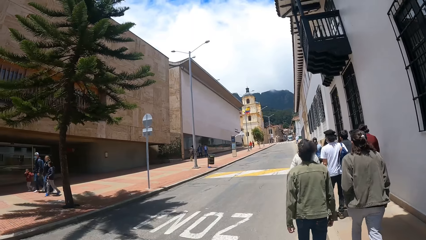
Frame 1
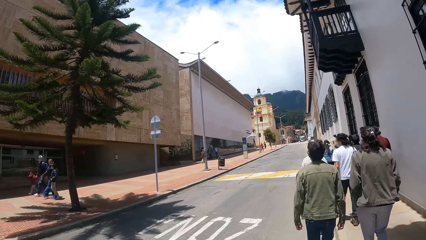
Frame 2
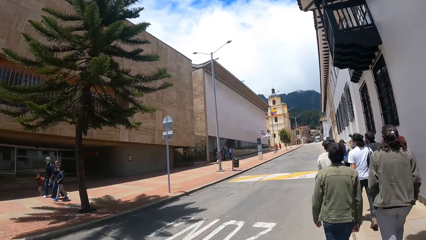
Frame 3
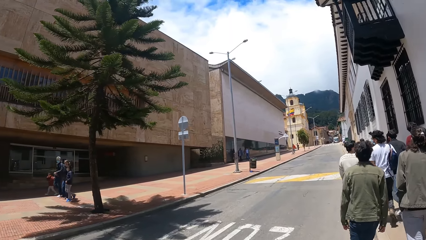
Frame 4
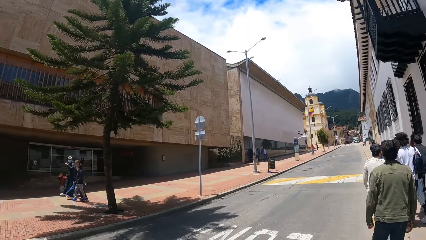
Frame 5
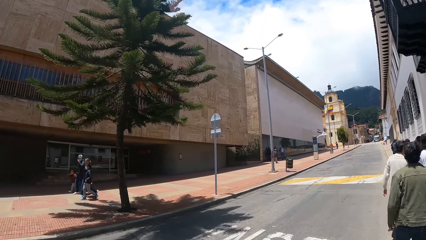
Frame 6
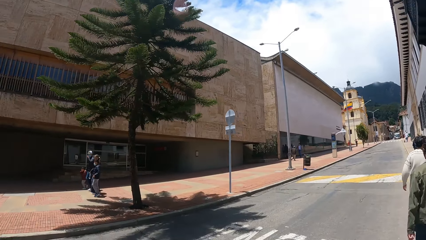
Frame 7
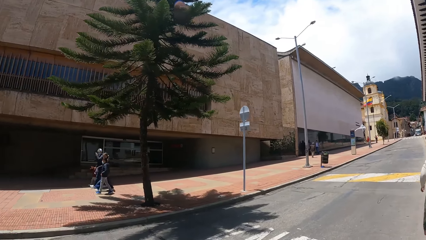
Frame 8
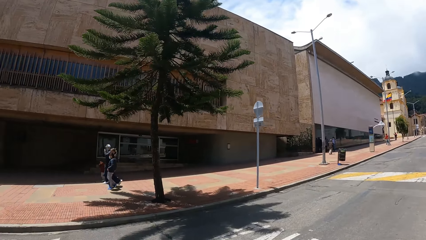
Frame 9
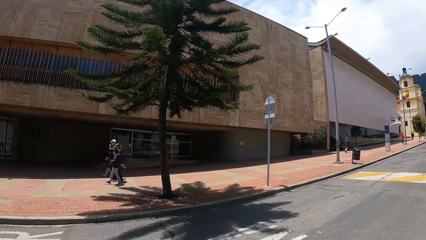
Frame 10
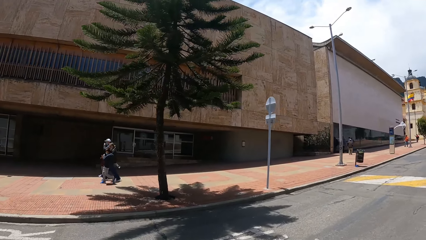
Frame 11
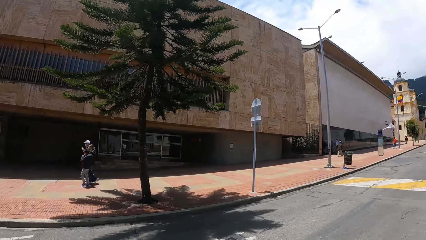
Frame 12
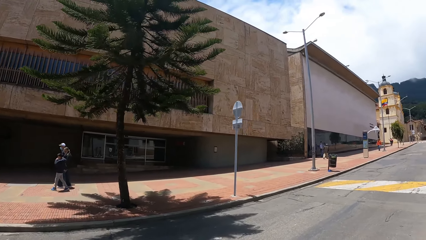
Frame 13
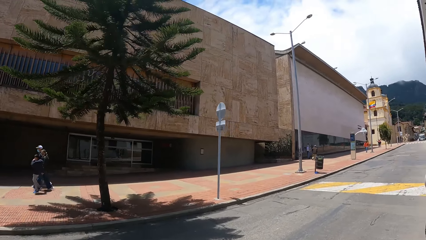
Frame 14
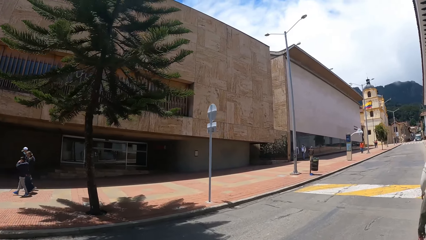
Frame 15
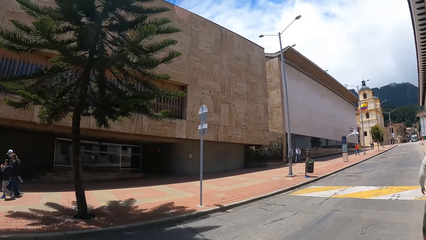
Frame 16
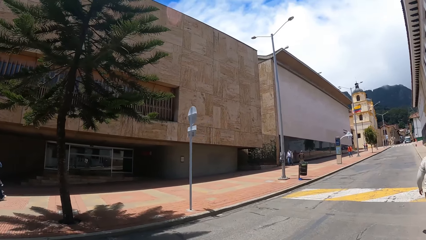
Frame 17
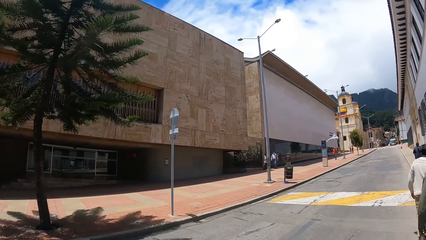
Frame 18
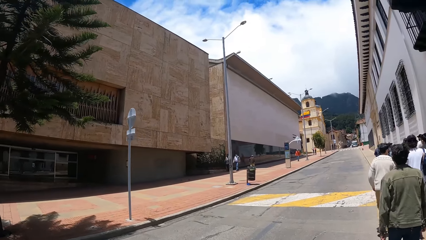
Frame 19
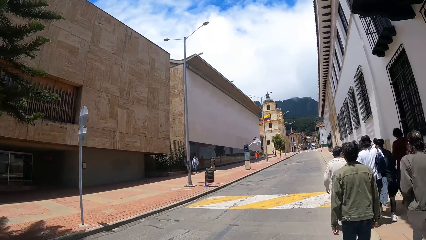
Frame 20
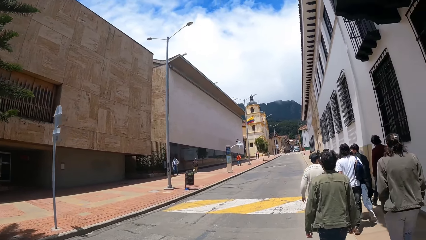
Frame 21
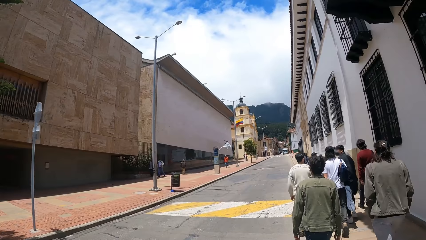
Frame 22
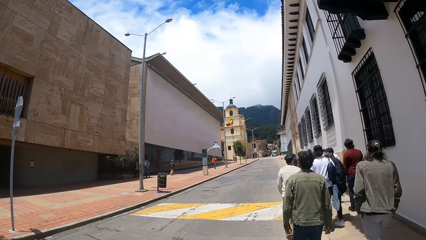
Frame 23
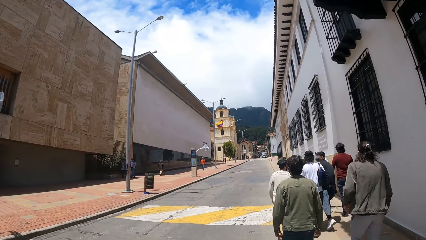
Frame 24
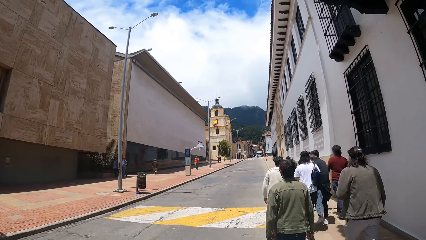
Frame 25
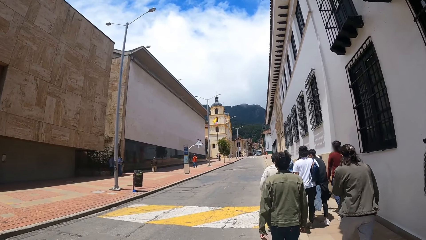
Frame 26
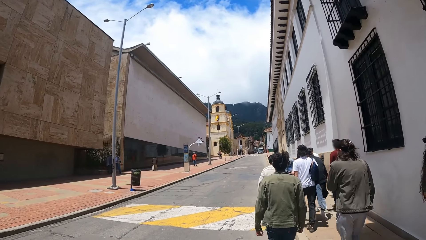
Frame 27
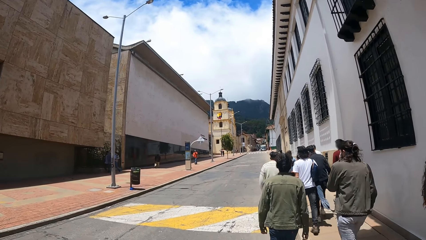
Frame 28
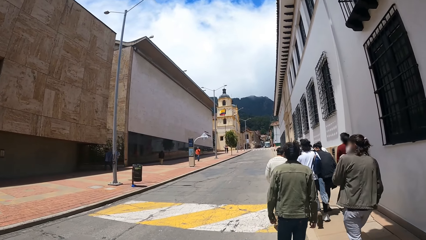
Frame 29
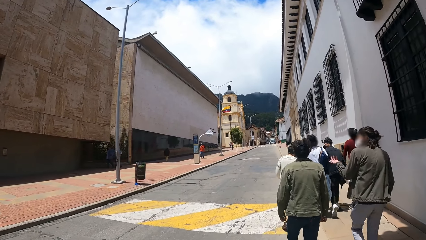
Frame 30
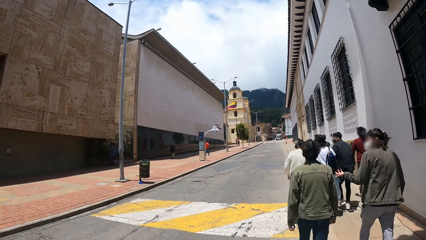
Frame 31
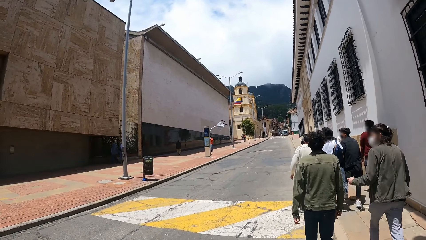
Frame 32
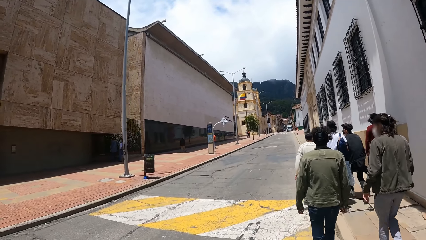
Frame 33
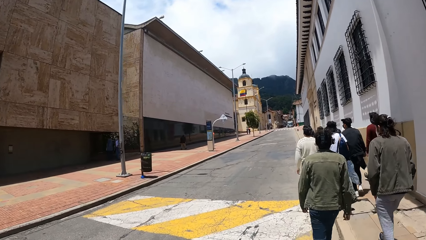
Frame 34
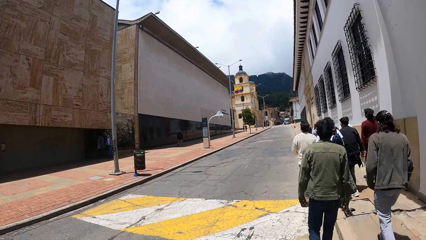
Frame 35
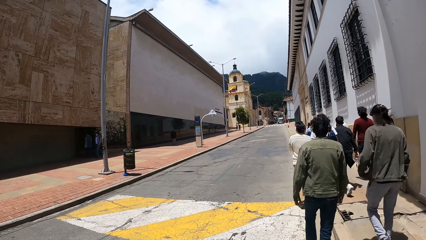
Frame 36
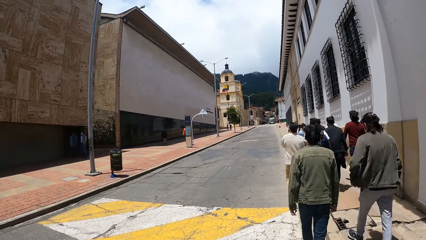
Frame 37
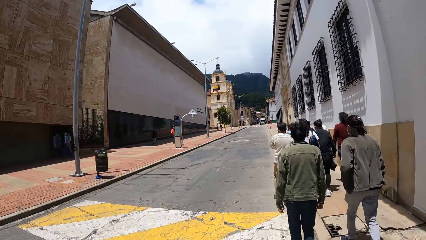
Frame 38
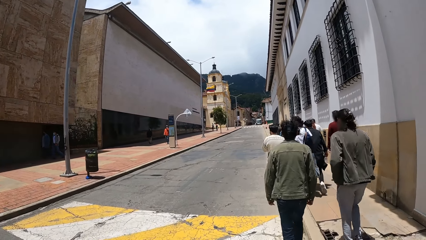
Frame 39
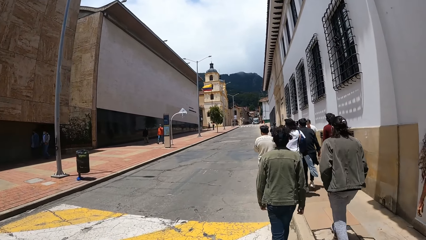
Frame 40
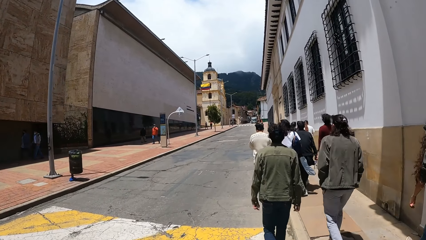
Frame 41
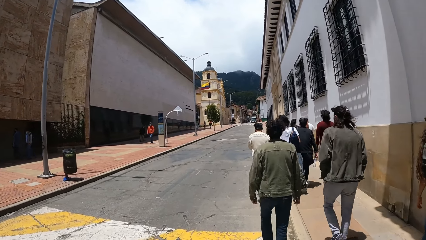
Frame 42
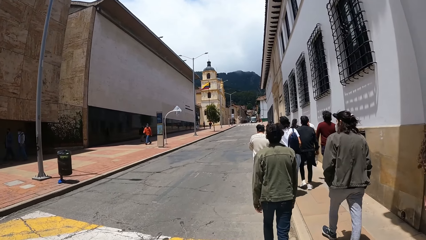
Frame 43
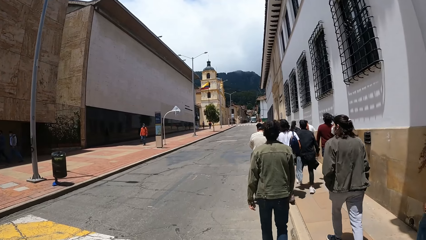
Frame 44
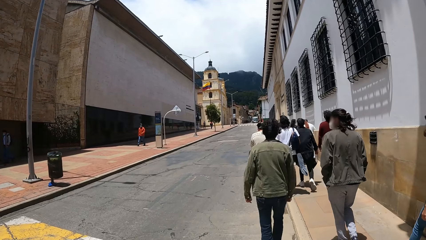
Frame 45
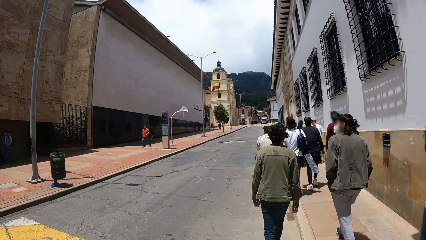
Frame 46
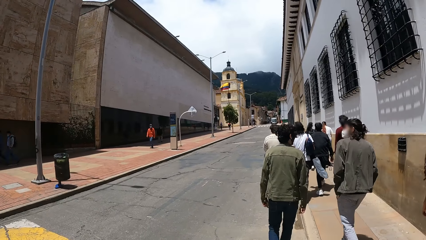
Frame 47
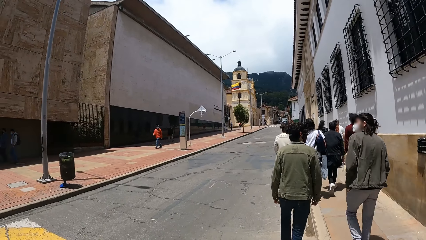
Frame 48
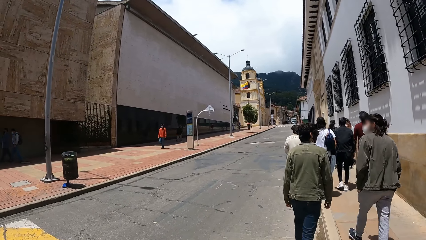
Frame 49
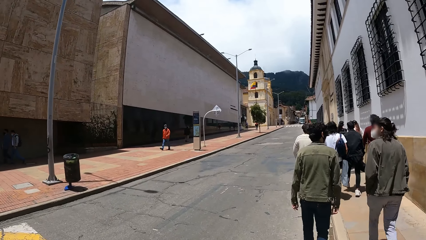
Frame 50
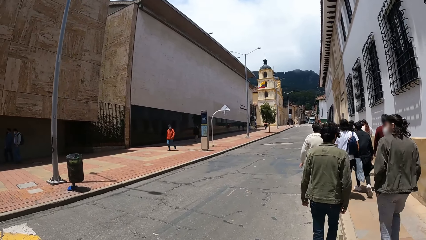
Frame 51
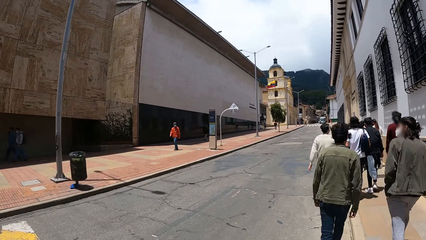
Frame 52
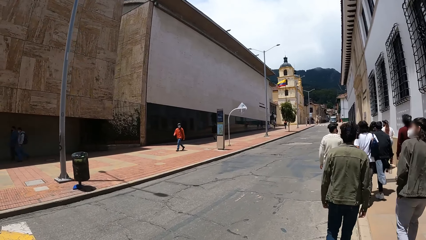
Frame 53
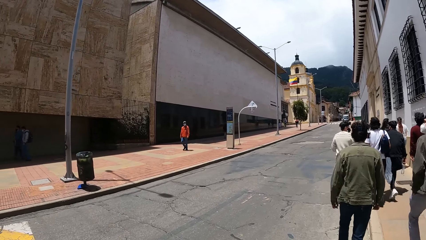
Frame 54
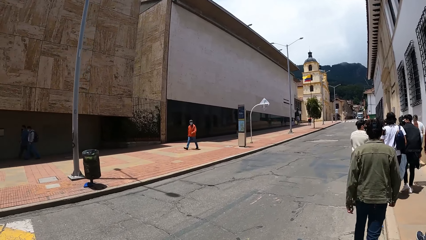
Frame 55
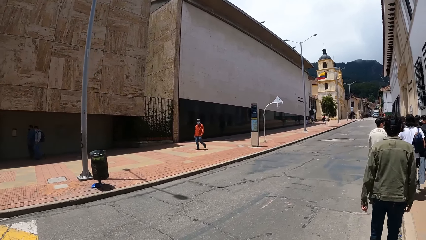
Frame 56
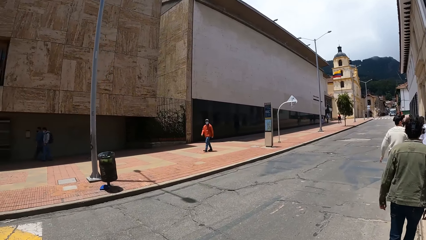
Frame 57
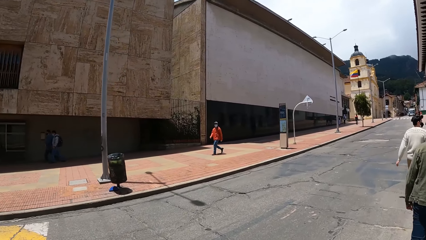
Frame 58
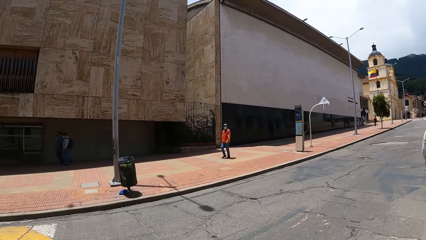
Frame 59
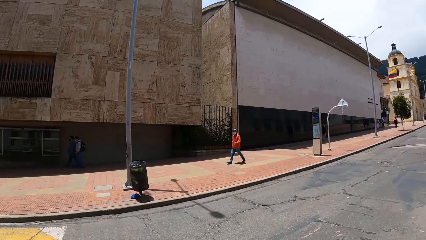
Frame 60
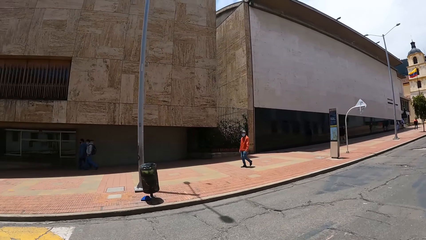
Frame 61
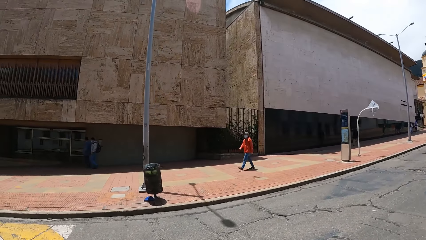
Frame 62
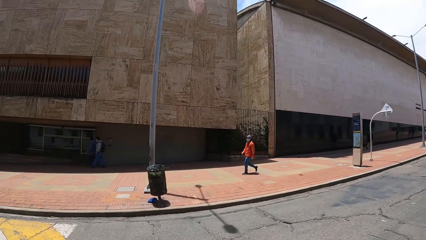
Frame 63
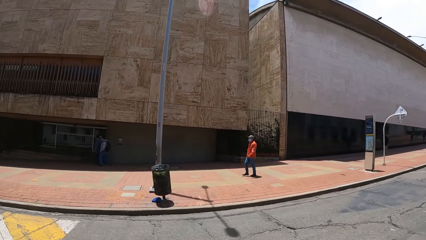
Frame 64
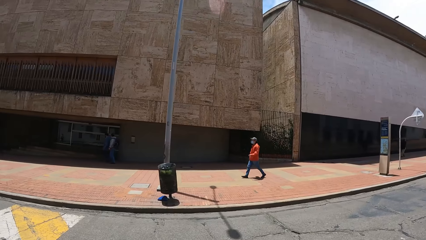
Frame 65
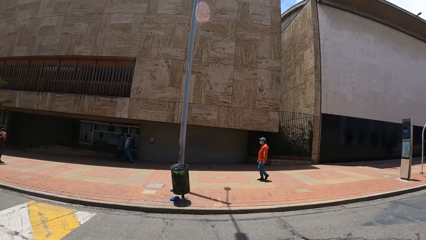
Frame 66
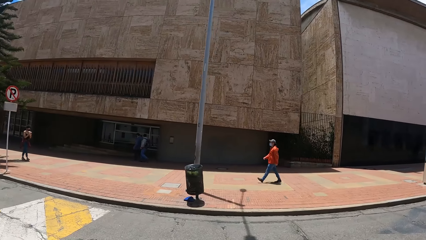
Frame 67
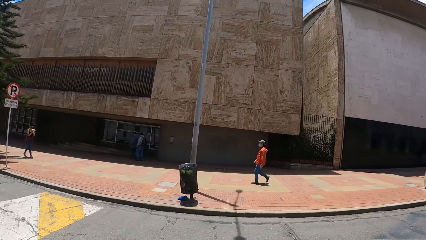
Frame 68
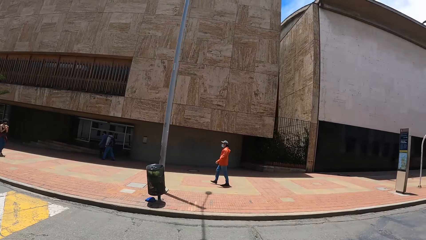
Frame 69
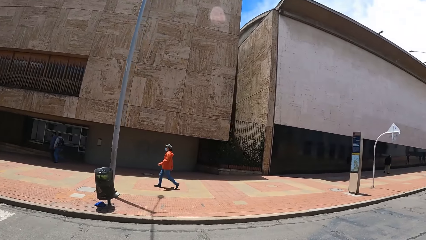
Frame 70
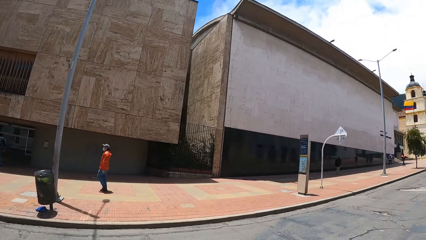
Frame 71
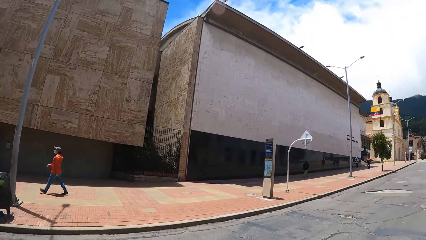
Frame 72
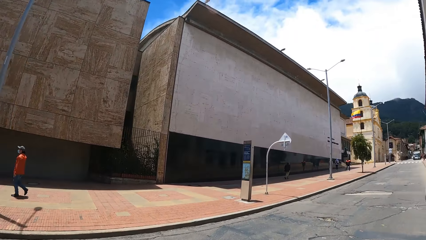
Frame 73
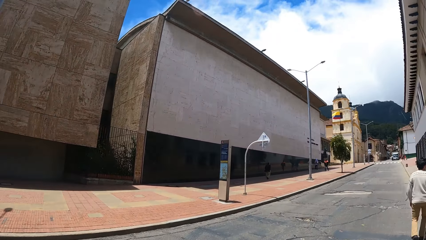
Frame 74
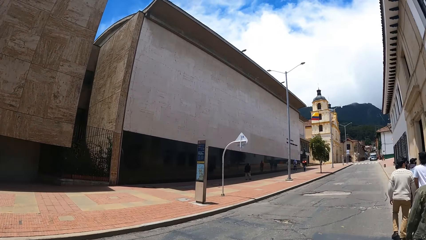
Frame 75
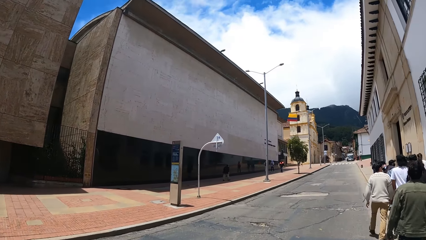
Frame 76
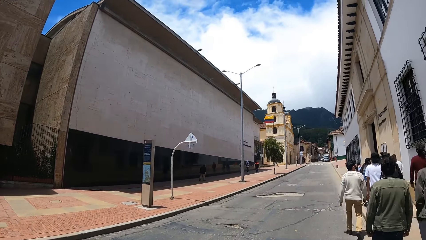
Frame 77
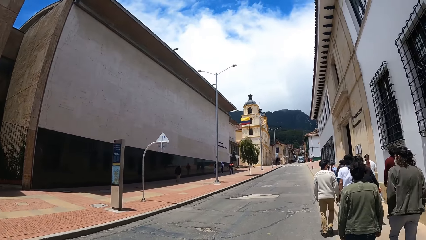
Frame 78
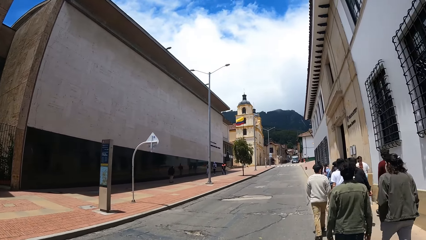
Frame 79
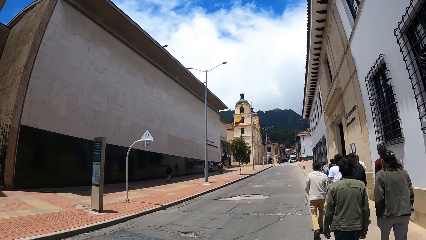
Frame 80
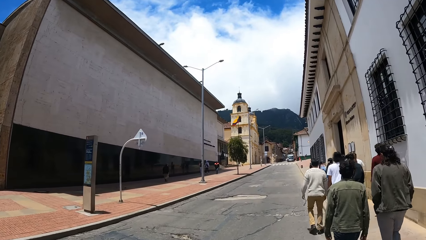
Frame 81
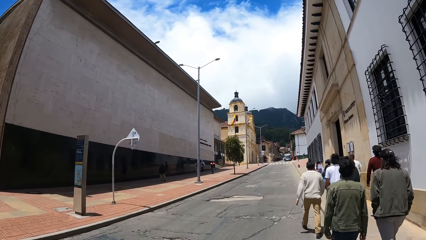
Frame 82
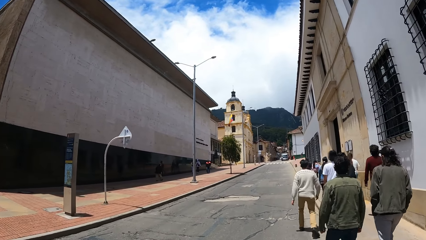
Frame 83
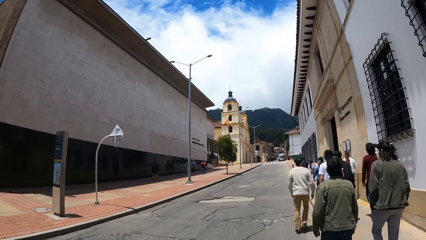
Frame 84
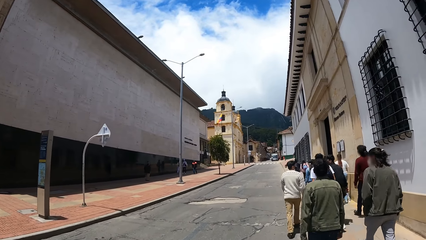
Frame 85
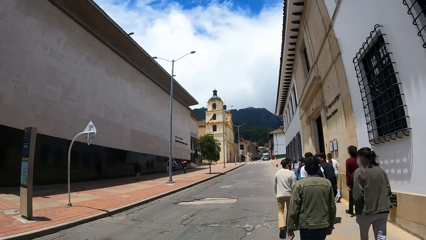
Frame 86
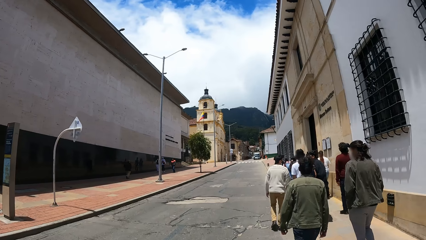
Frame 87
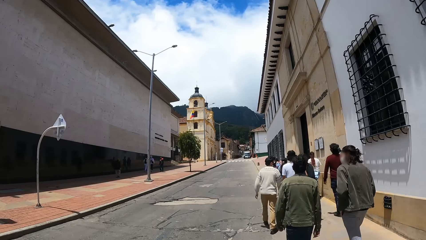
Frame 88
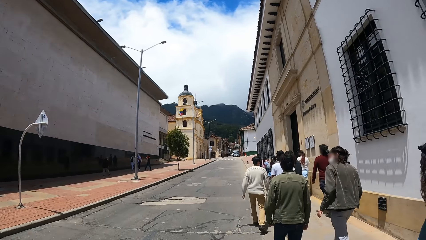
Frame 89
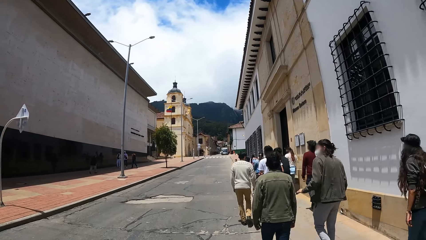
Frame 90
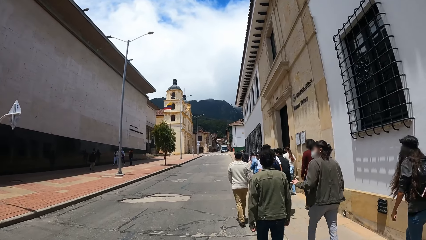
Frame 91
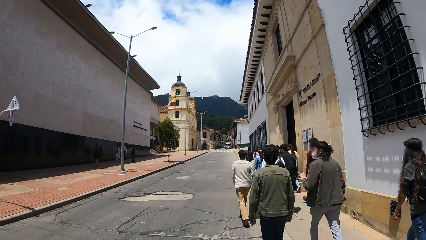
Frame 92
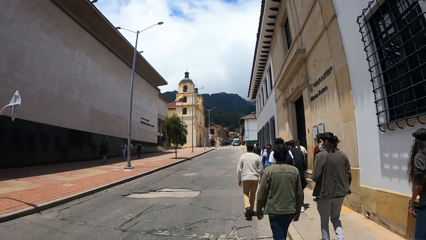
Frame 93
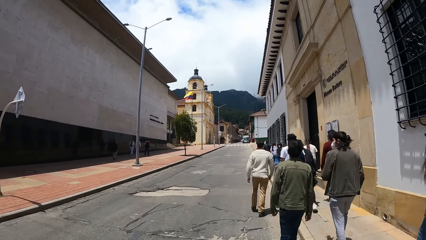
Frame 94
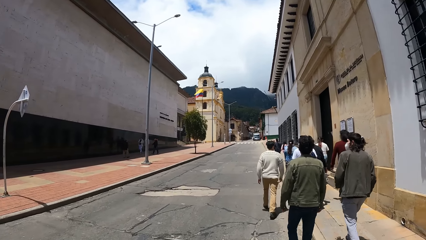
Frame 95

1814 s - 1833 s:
The camera wearer walks on the sidewalk and looks around. They walk on the sidewalk and look around.
